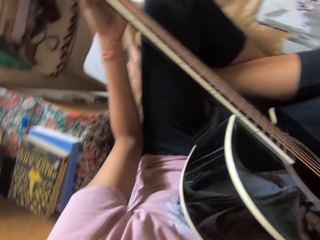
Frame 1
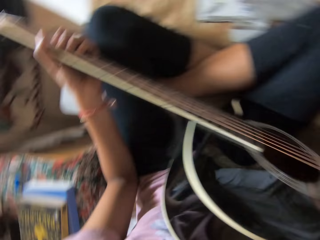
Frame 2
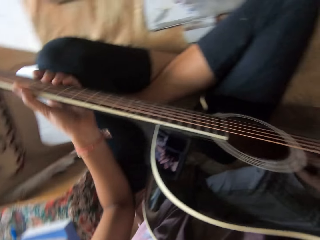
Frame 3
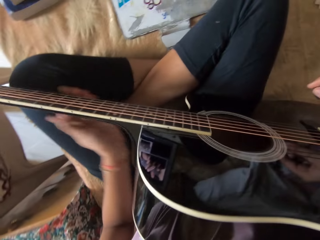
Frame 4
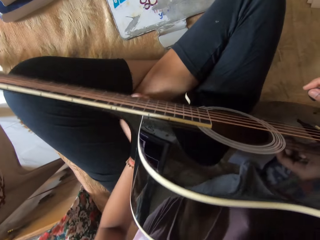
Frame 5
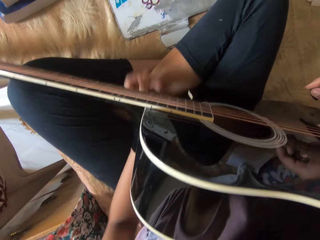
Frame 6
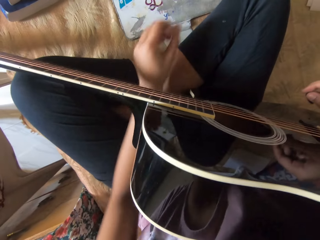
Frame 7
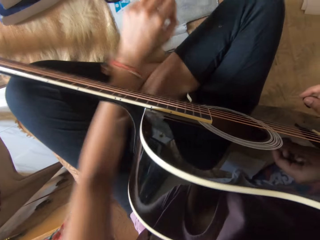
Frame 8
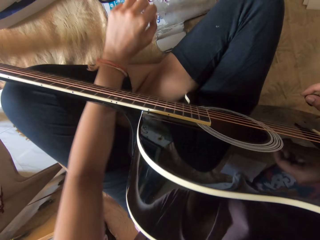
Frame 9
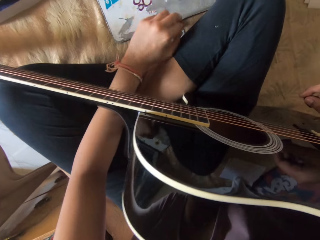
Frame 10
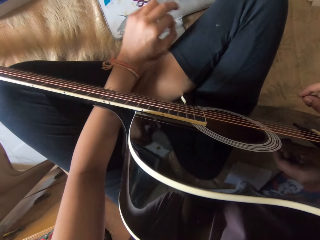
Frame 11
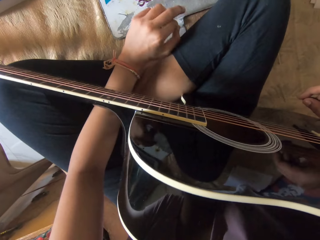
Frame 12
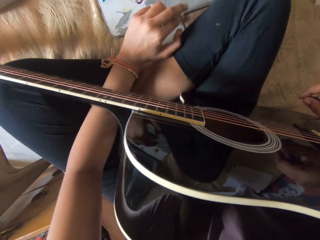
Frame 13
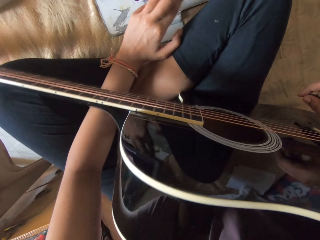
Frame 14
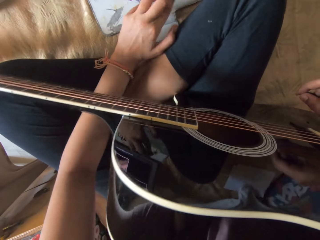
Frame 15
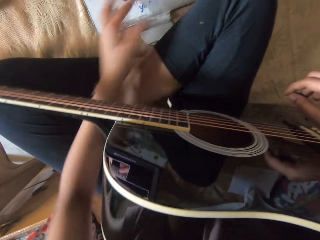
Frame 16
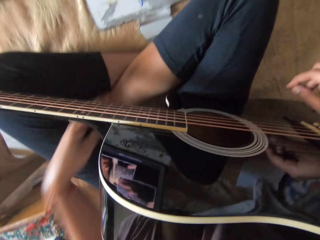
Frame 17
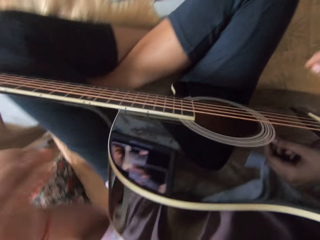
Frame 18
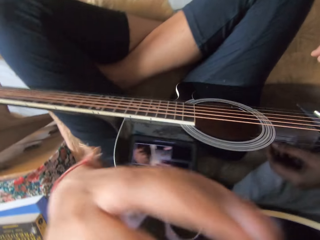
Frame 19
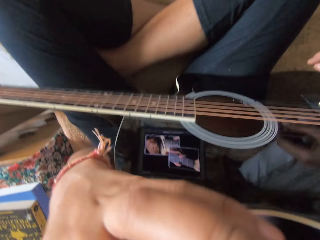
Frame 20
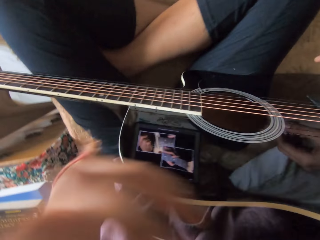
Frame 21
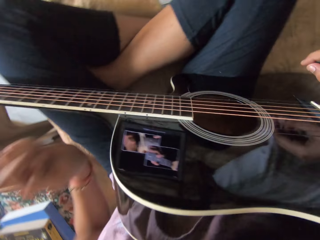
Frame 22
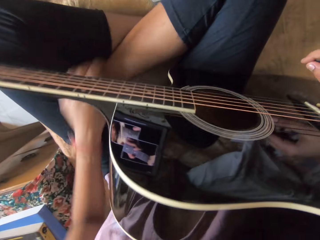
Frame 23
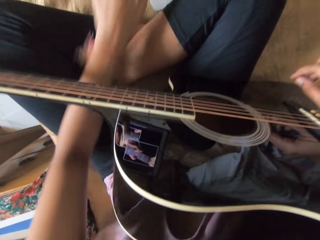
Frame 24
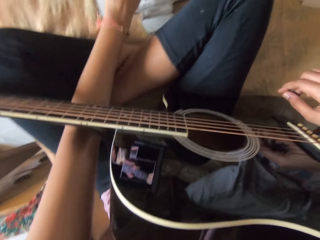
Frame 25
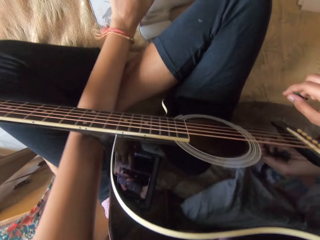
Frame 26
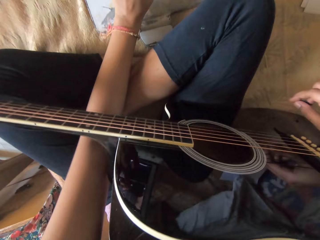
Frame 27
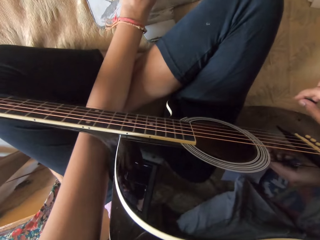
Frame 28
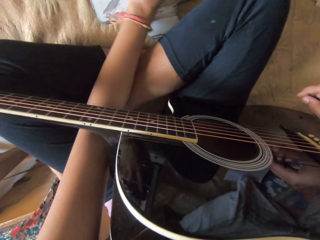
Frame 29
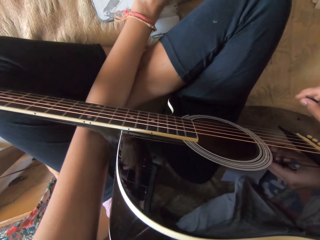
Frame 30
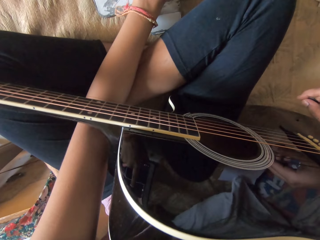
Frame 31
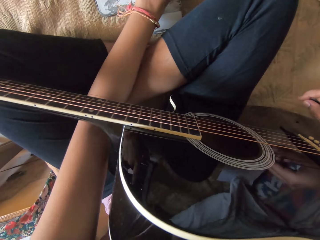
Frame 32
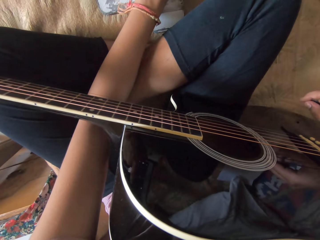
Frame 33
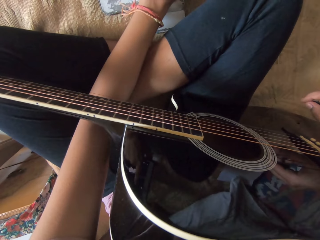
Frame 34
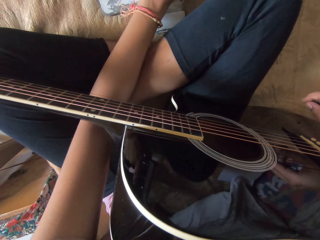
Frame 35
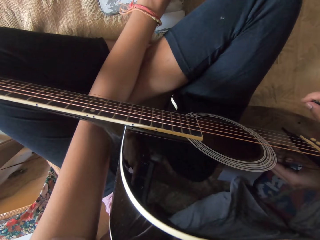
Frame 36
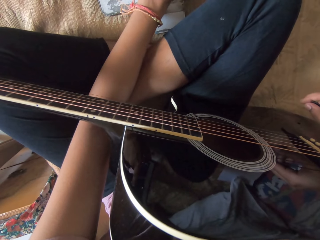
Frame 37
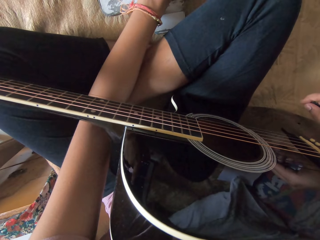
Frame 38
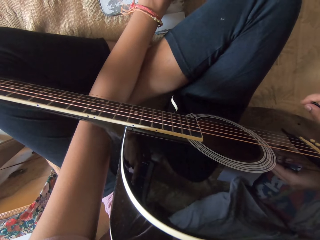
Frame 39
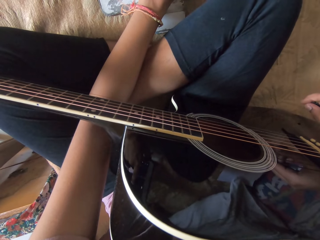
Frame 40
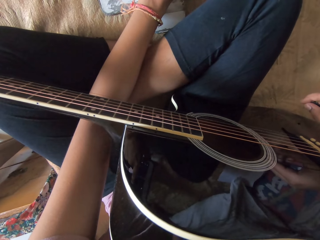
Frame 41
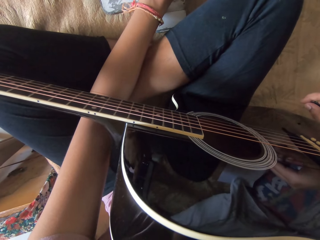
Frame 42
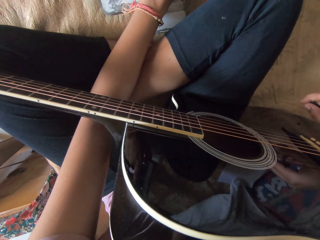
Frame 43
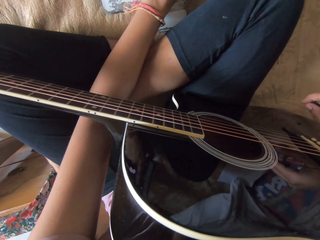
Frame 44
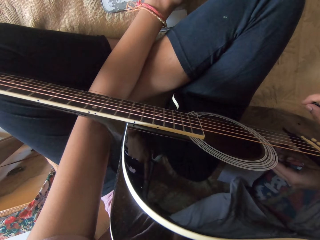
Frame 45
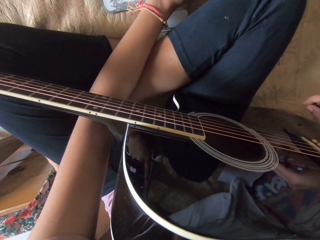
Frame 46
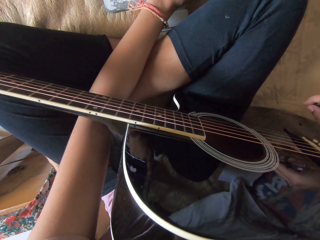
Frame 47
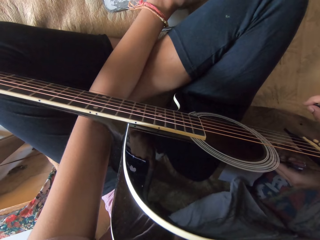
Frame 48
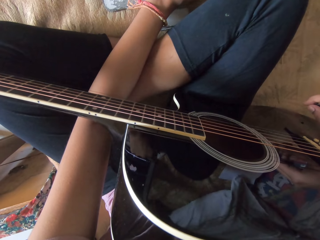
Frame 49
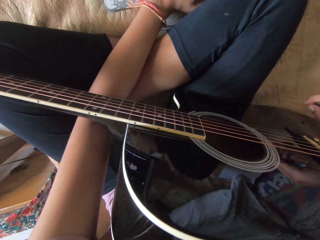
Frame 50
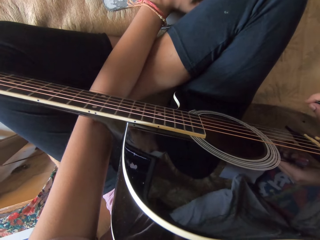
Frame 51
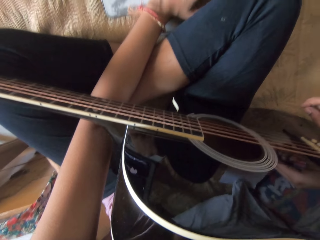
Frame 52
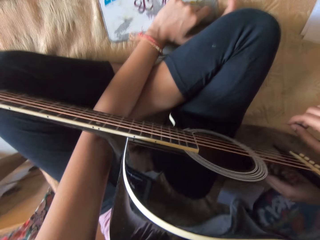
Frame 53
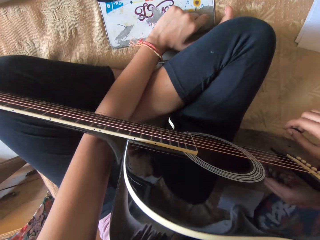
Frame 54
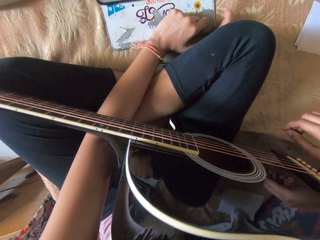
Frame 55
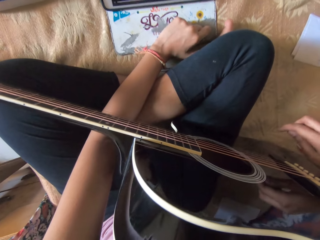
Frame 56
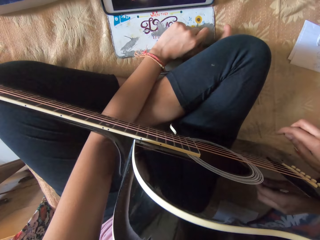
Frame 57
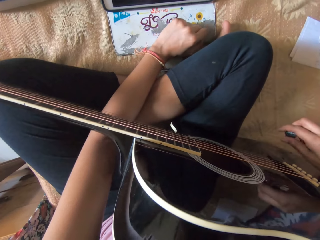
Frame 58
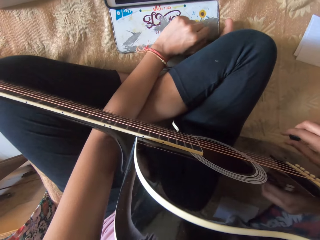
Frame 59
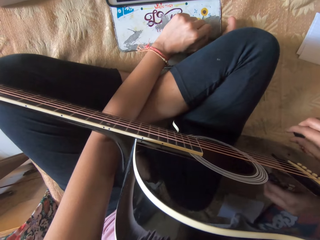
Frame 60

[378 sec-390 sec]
The camera wearer looks at the video on the tablet. She does something. She touches her face. She taps on the tablet. She looks at the video on the tablet.

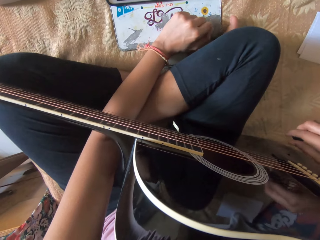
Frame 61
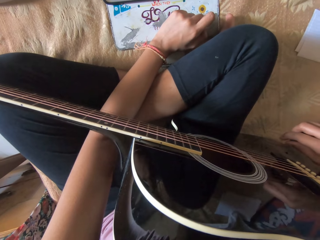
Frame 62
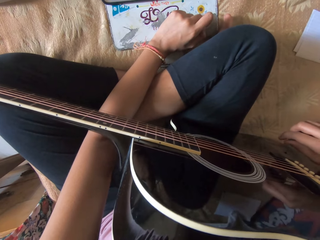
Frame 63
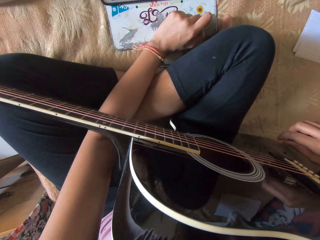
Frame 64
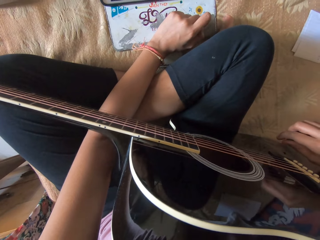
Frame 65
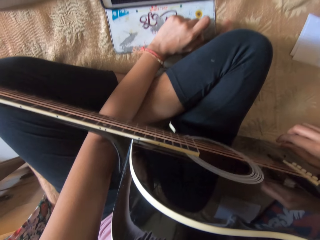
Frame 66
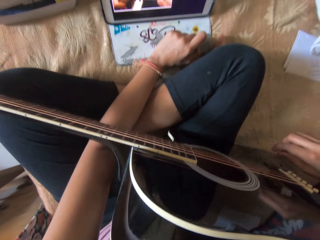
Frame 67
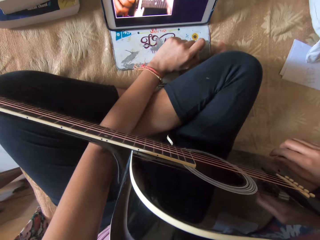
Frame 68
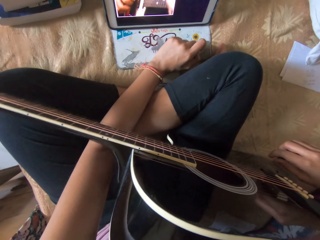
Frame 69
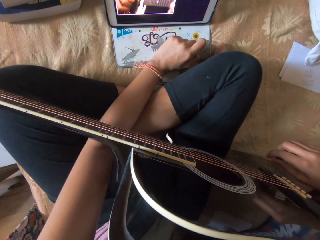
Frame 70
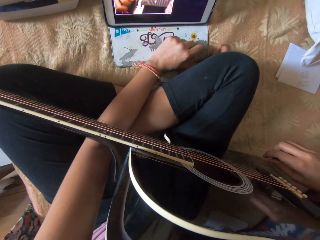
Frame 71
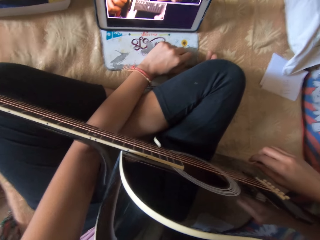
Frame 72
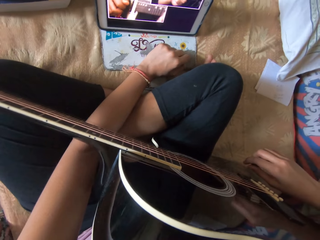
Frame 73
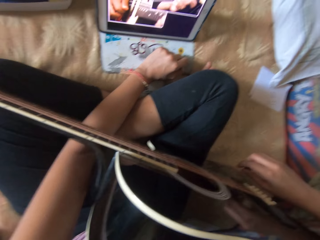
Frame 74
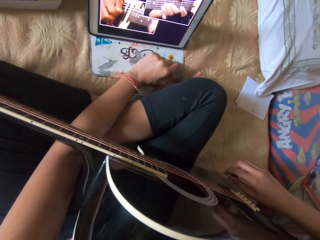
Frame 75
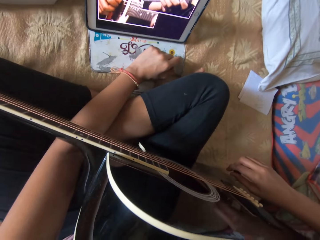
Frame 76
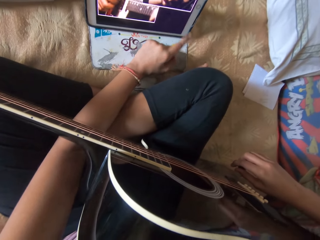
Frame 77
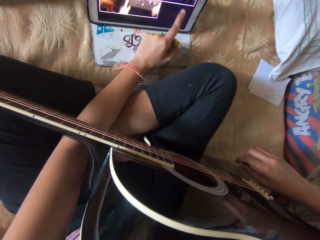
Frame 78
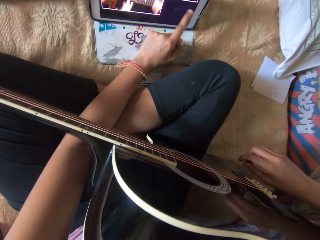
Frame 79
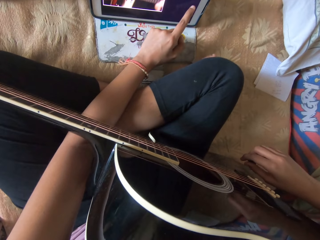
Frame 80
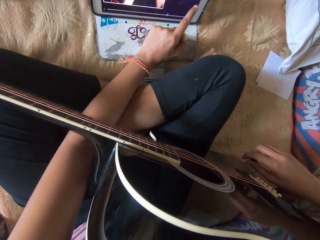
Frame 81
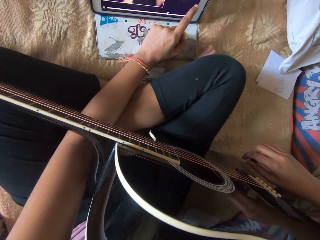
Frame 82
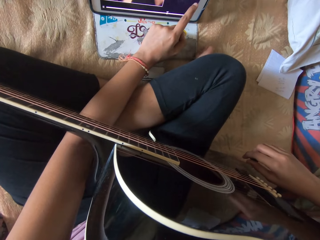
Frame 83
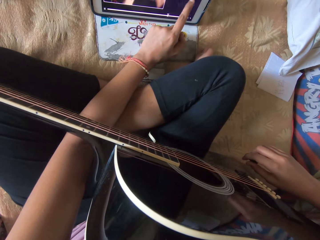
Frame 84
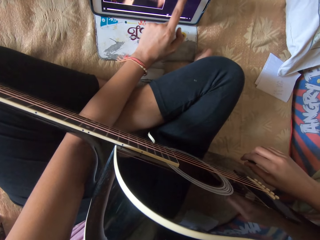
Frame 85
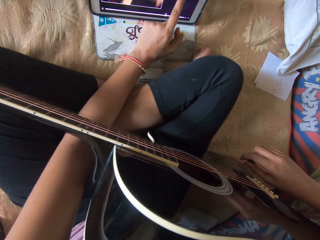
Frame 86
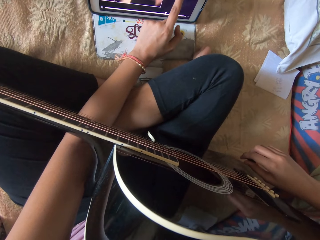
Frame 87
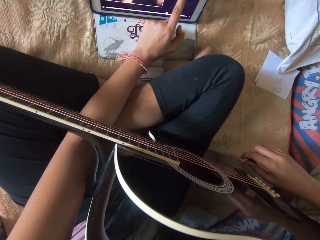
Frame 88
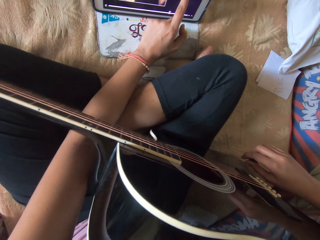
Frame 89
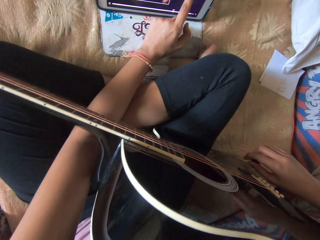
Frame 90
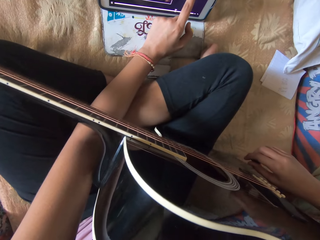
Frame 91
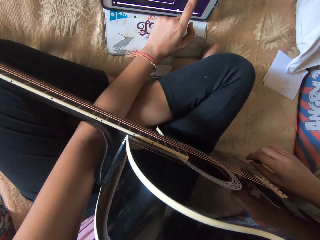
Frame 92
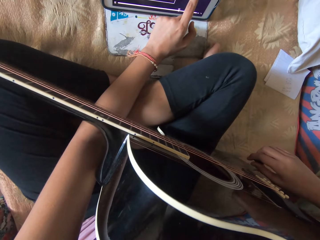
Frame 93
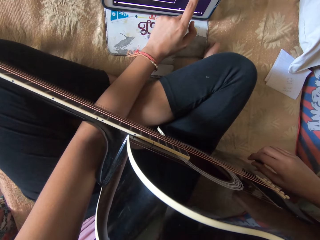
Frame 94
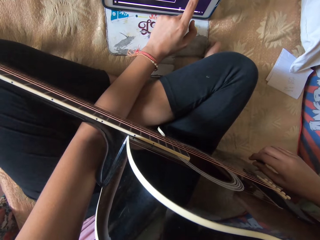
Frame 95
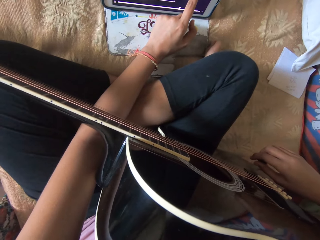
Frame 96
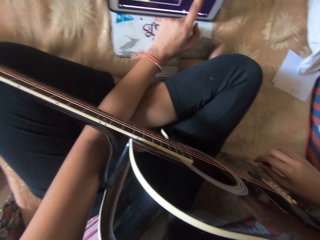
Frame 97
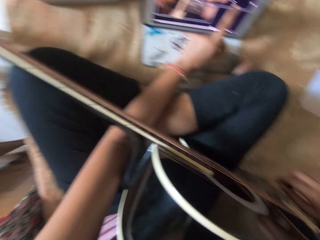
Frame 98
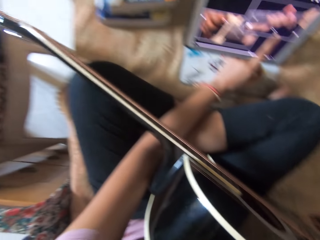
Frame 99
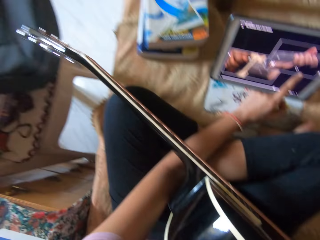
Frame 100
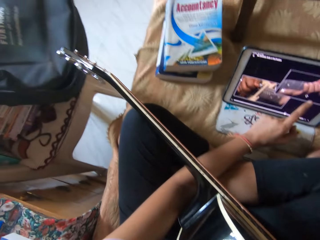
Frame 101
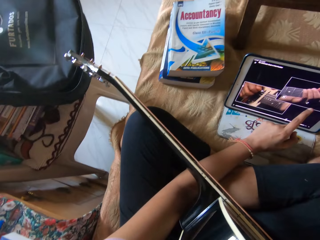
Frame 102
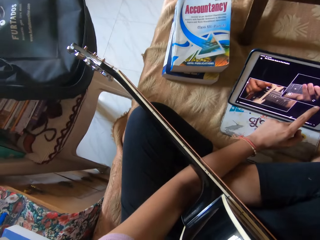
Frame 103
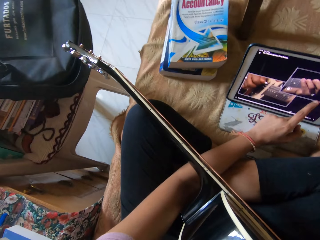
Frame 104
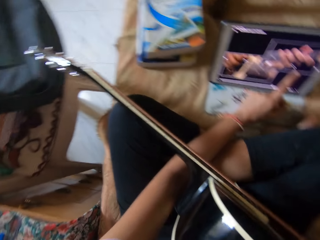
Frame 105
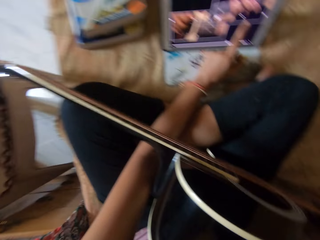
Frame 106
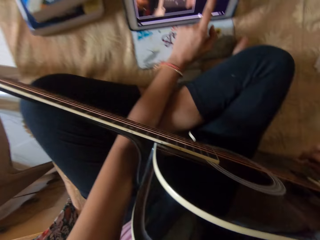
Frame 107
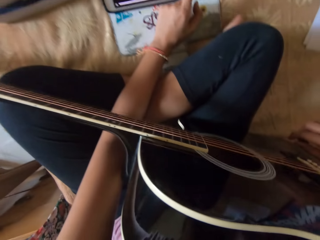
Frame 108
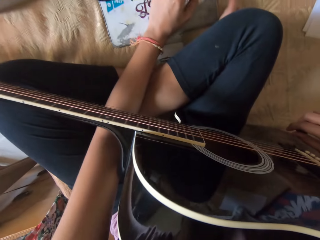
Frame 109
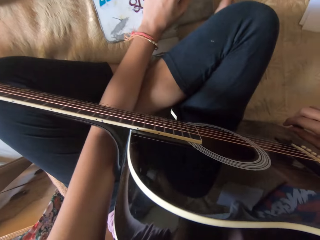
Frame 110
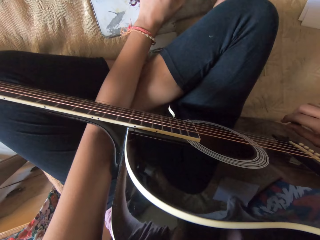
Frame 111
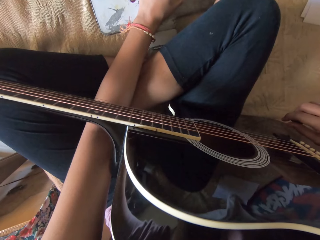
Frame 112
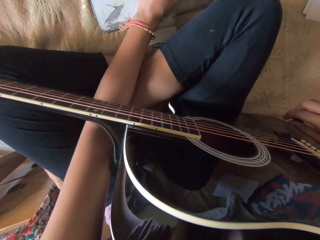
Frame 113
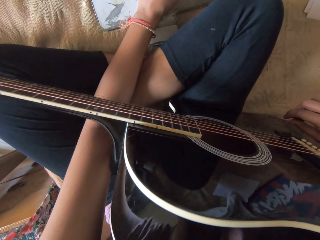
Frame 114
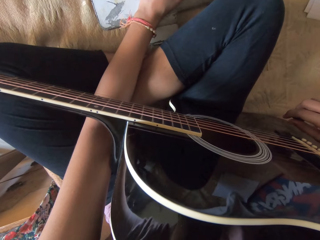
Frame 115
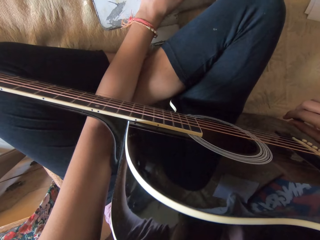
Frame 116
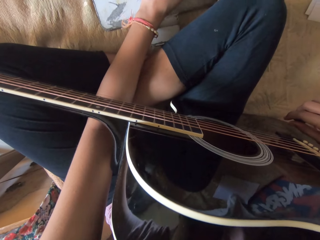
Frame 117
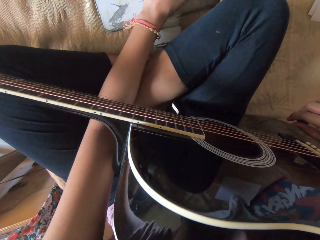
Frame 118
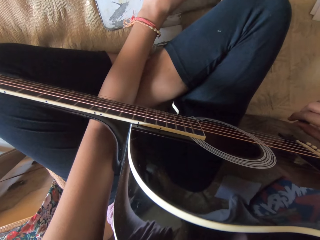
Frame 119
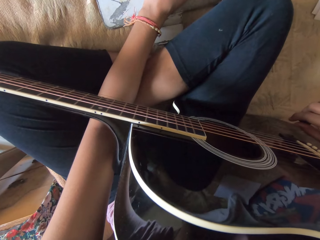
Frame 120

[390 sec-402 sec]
The camera wearer points at the screen.
